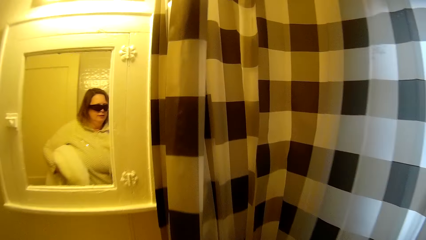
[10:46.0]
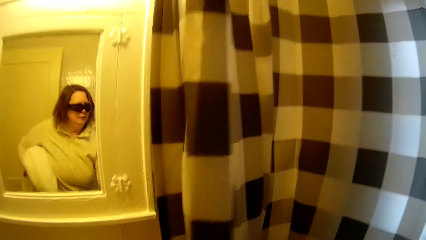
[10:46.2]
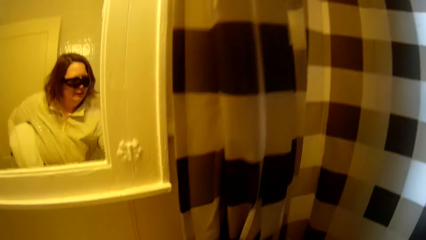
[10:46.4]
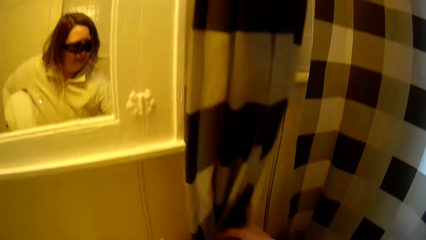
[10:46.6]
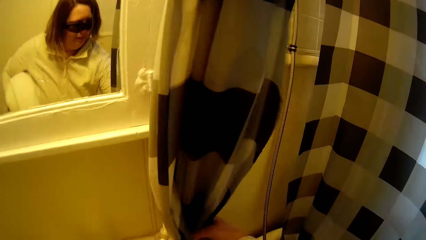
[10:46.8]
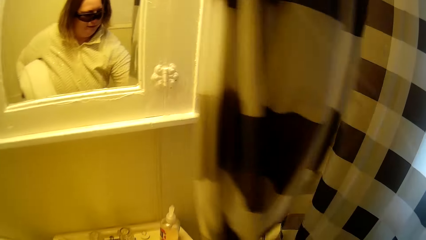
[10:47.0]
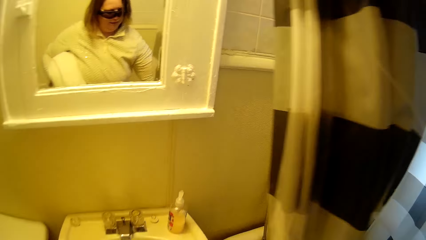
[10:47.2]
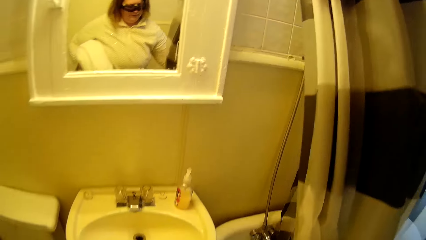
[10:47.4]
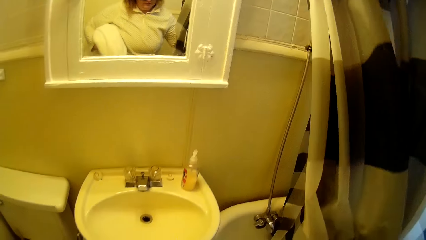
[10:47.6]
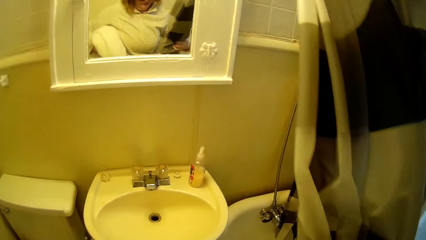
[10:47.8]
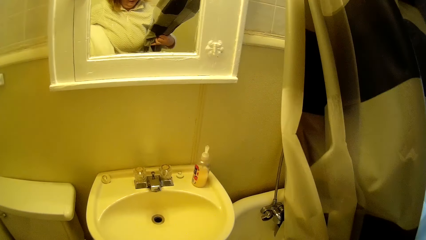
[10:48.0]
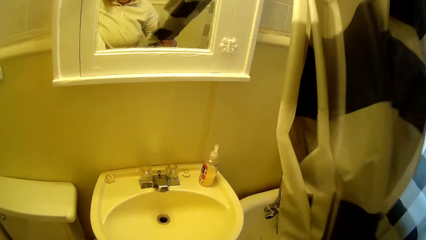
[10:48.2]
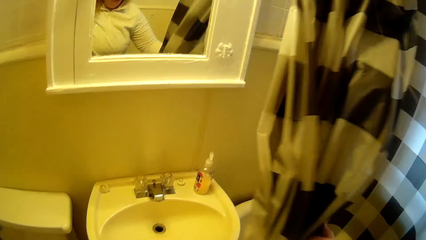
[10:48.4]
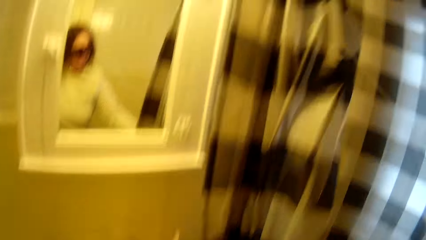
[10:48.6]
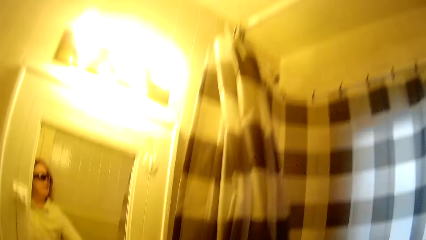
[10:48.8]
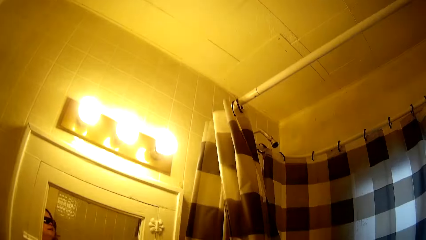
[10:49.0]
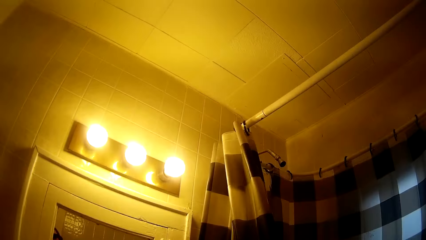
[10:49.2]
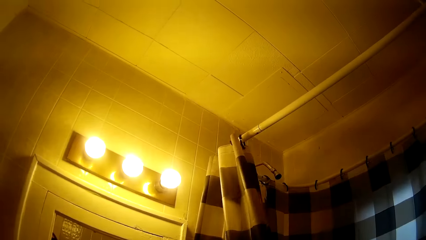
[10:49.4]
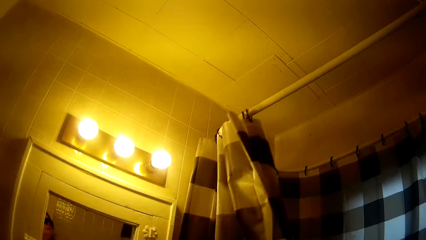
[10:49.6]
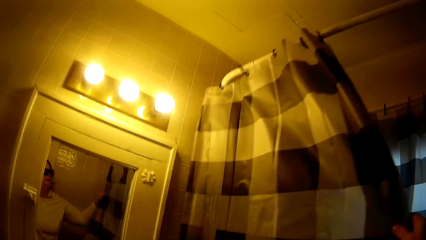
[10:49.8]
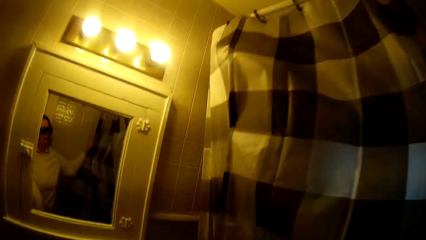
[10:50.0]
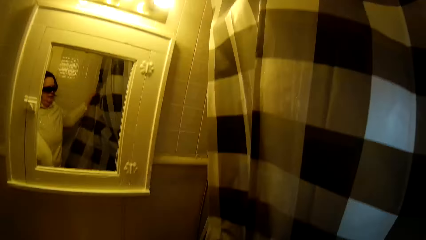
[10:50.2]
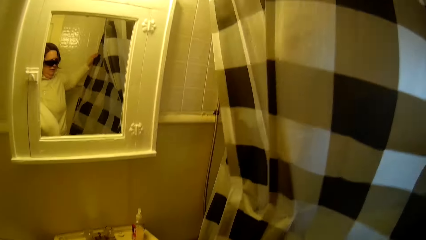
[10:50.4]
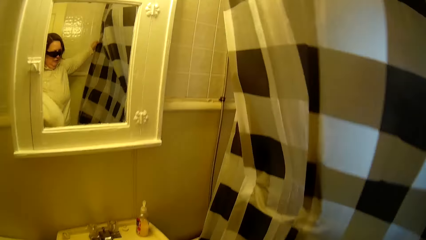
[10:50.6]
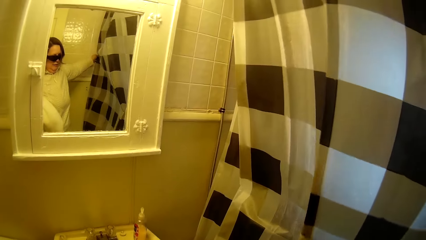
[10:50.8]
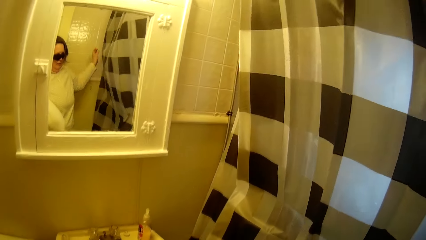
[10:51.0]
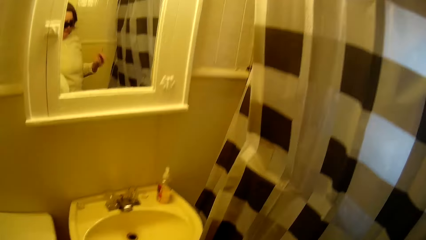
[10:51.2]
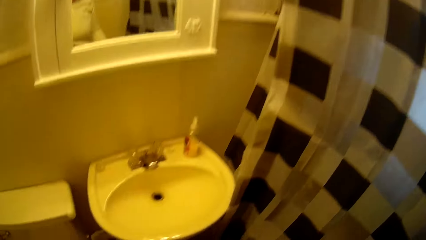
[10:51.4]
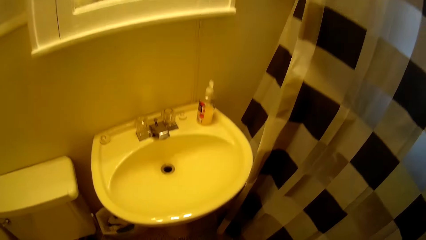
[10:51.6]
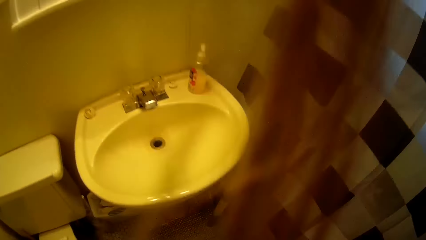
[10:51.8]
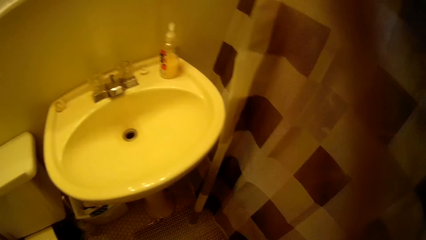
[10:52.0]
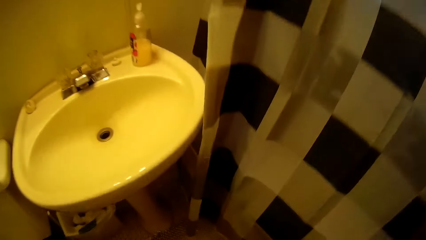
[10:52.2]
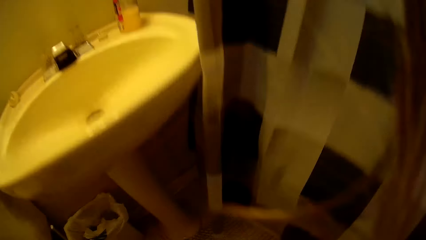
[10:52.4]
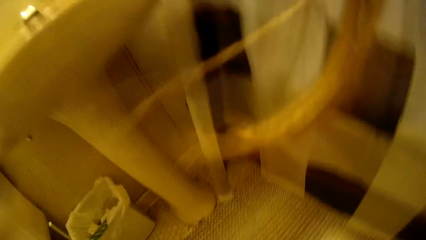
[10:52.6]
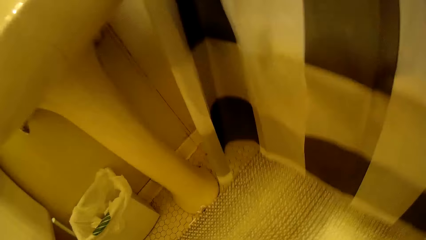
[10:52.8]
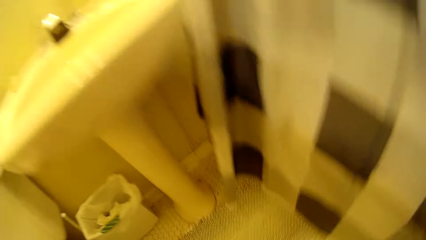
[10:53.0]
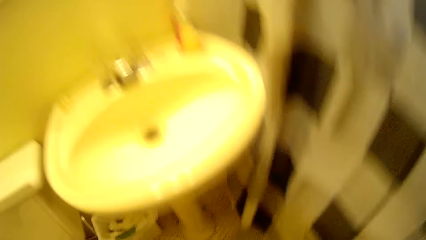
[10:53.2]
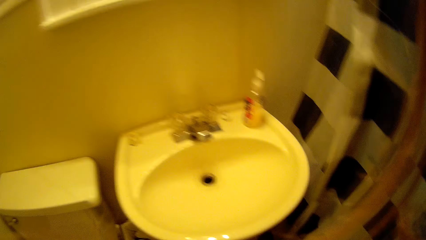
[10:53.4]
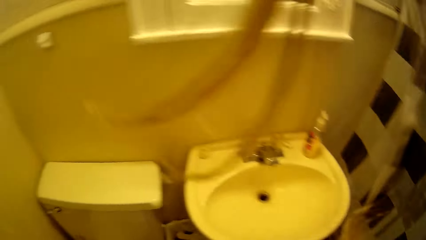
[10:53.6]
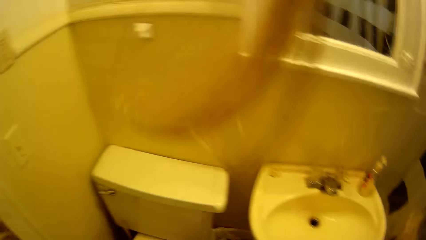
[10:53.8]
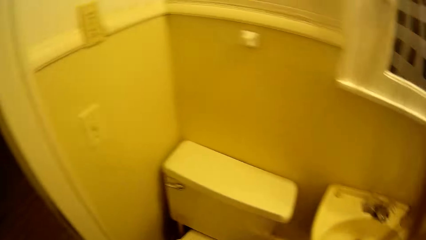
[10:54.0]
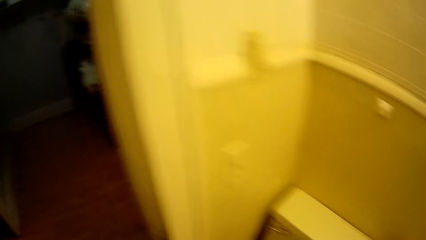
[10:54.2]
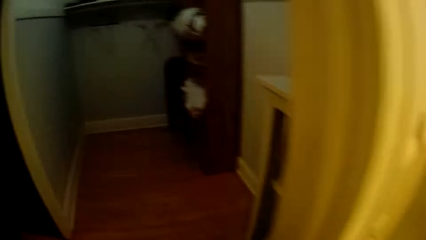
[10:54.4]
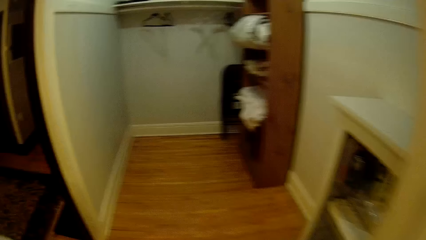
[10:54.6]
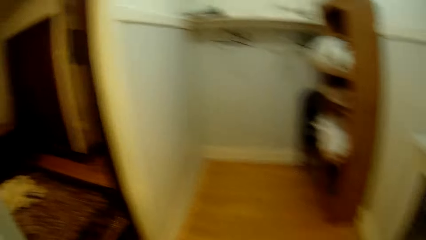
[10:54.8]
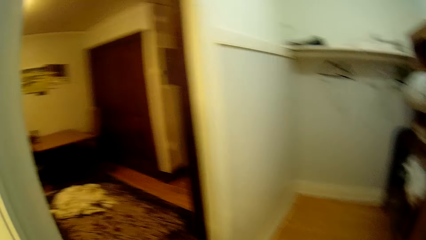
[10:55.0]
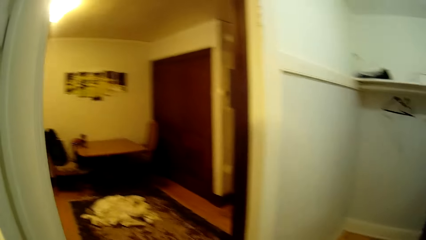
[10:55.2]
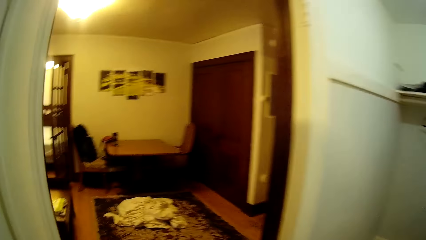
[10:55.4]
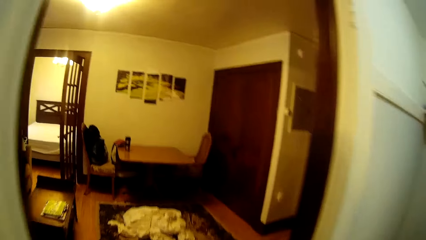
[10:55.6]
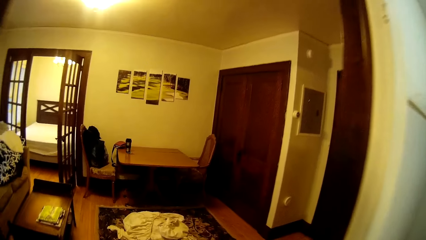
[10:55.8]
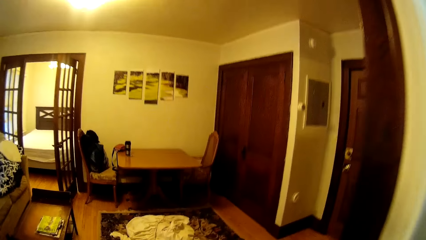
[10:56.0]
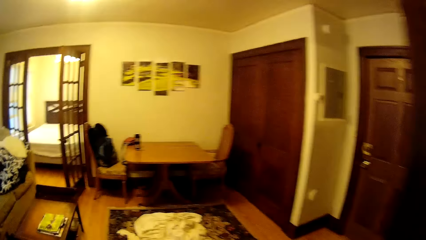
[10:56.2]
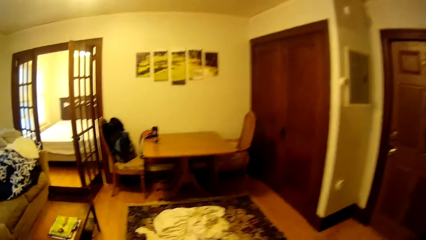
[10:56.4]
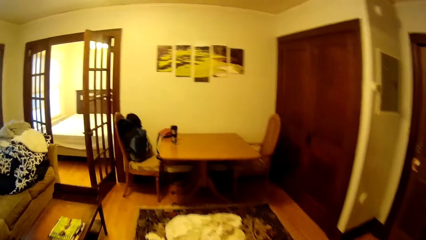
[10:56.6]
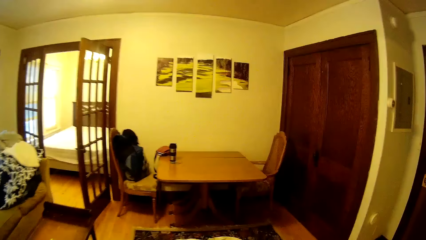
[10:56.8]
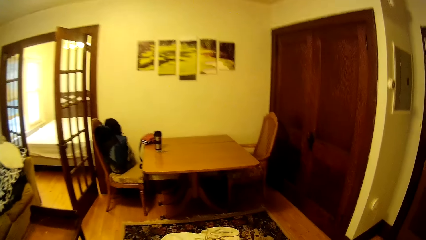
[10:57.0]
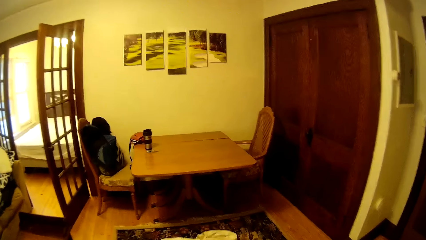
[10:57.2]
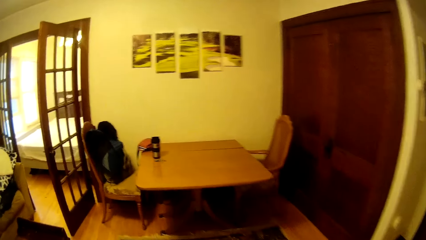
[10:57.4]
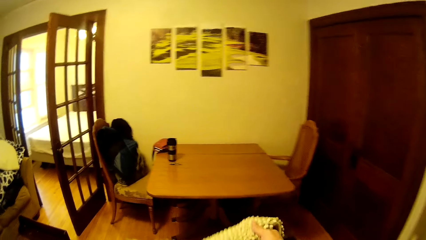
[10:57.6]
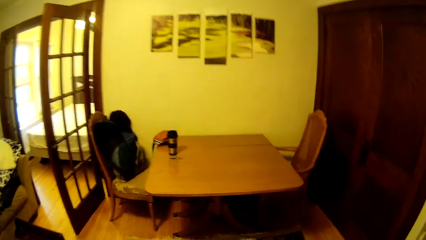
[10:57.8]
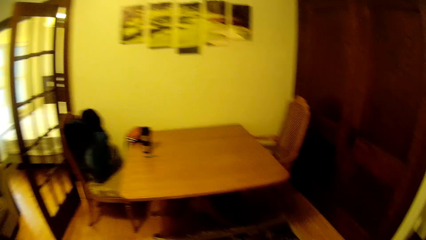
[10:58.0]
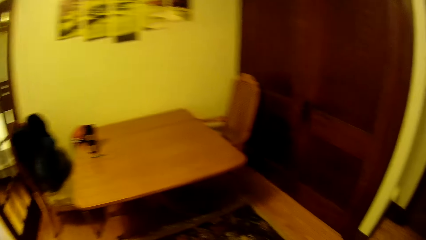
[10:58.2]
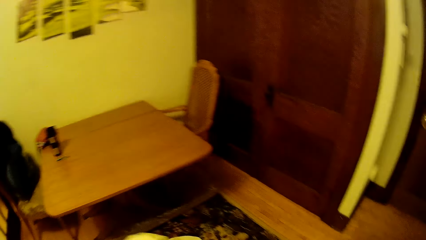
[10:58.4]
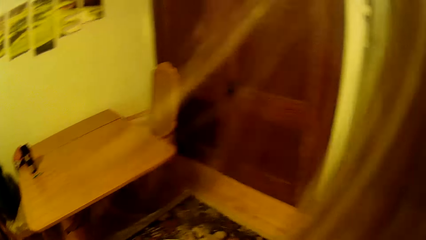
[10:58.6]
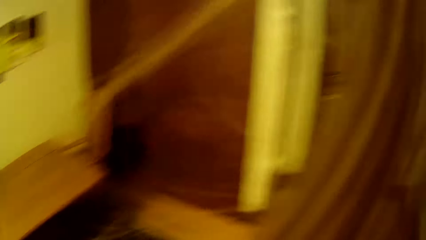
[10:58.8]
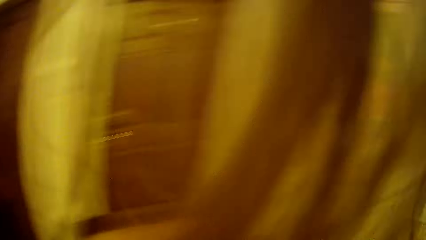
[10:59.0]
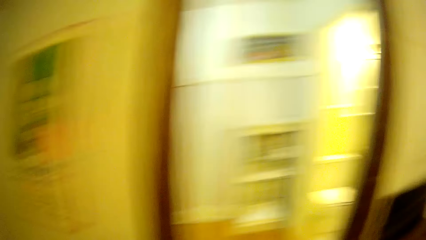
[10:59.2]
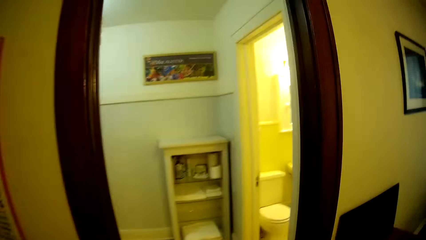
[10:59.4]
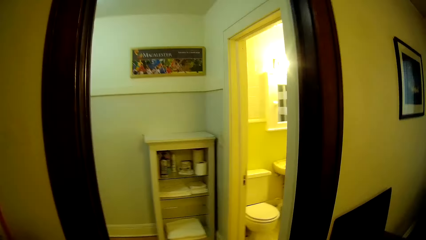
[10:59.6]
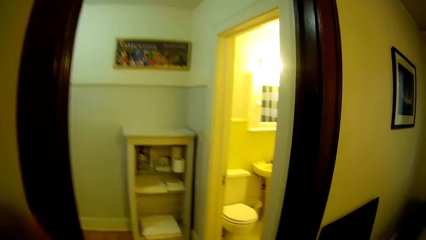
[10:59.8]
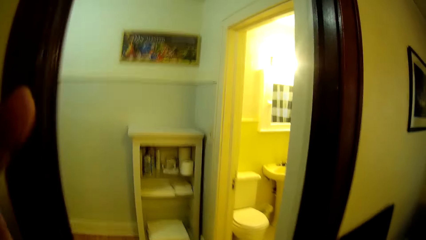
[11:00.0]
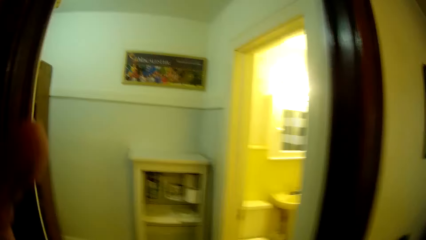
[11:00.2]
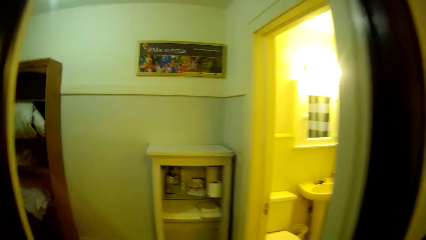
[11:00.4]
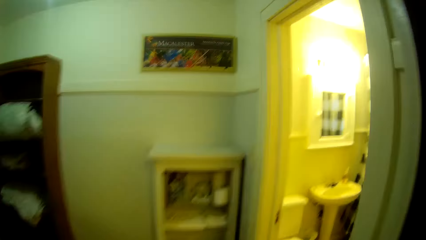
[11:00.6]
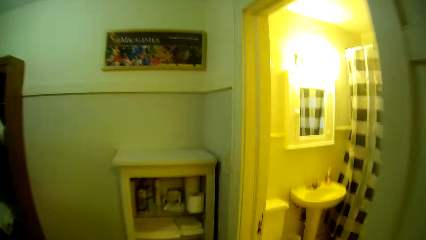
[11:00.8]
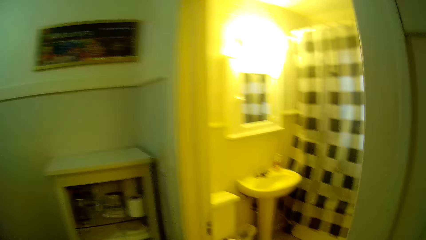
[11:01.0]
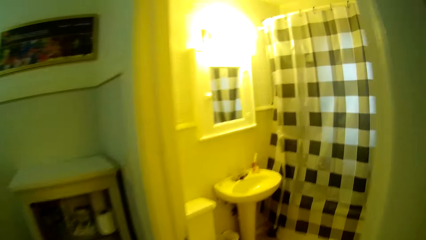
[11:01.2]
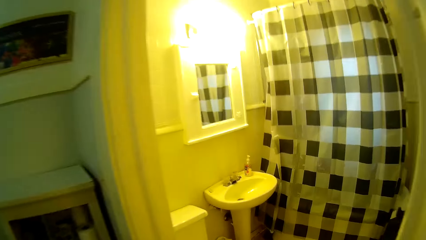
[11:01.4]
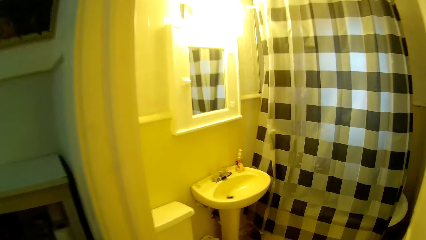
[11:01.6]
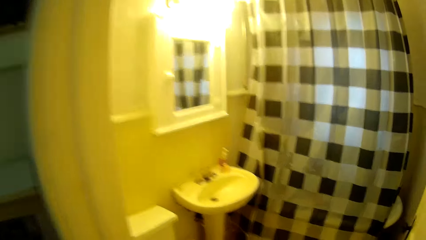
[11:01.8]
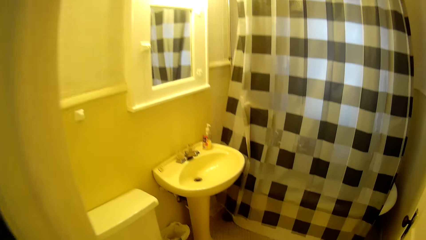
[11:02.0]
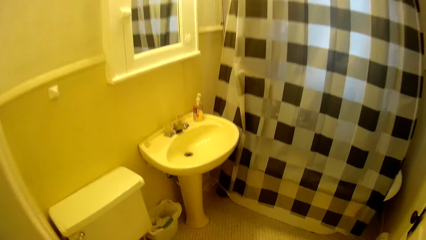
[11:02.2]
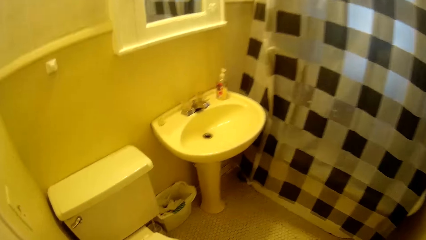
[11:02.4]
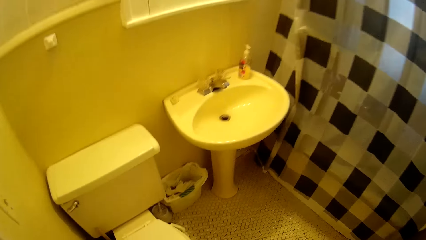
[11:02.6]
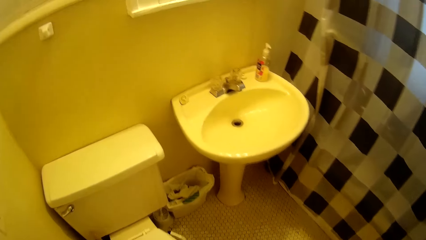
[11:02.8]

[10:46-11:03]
The camera wearer adjusts another bathtub curtain. They bend towards the floor. They walk around in the house. They drop a mat on the floor. They walk around in the house. They touch a door frame. They walk into the bathroom.
